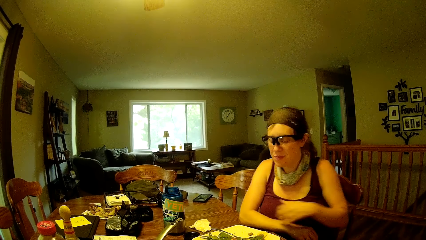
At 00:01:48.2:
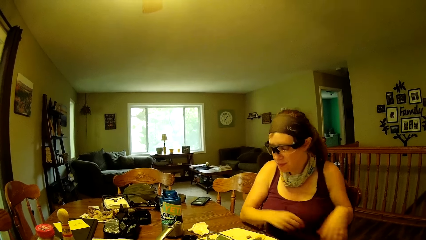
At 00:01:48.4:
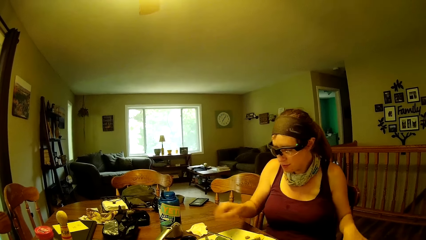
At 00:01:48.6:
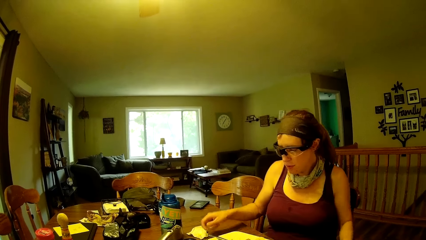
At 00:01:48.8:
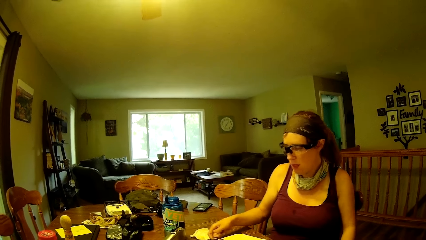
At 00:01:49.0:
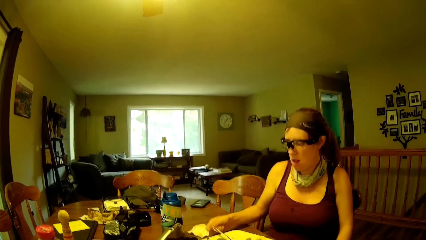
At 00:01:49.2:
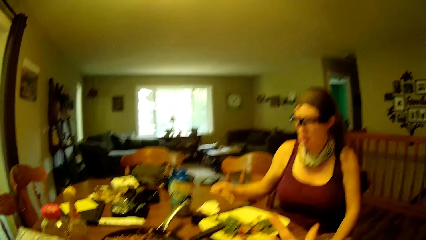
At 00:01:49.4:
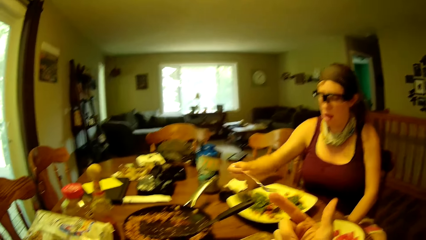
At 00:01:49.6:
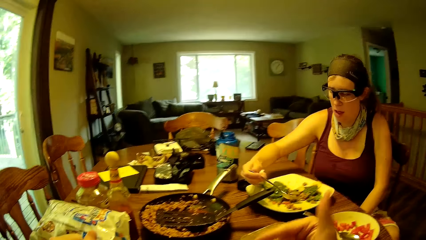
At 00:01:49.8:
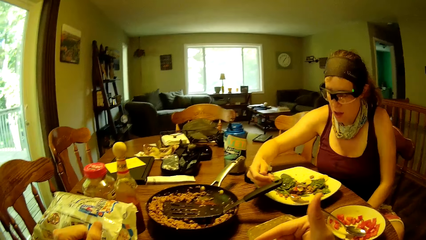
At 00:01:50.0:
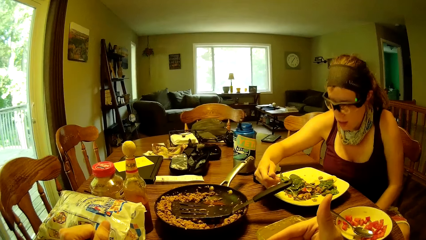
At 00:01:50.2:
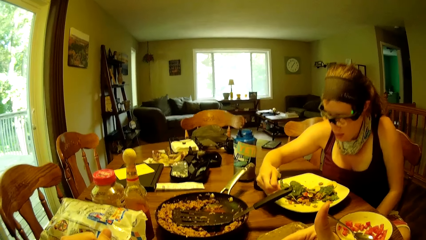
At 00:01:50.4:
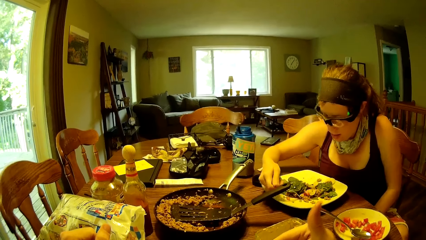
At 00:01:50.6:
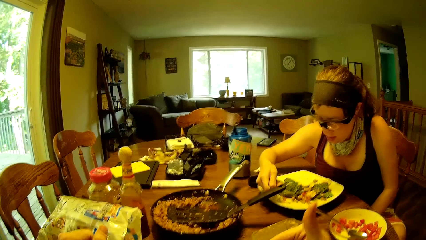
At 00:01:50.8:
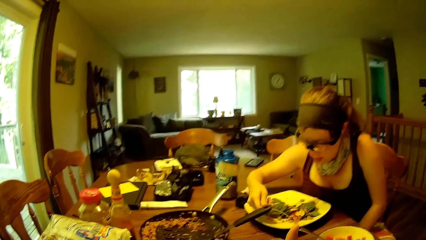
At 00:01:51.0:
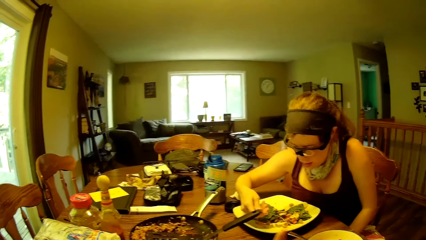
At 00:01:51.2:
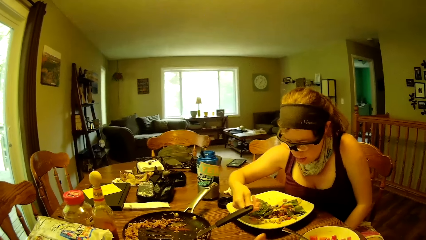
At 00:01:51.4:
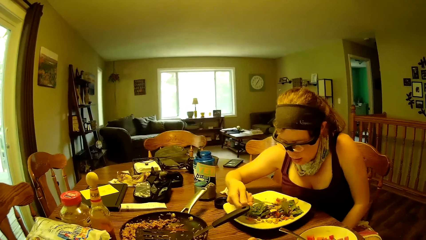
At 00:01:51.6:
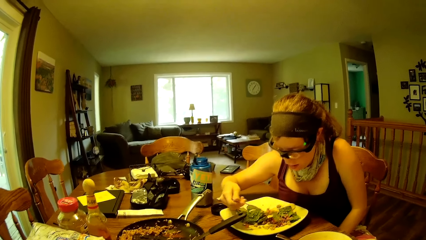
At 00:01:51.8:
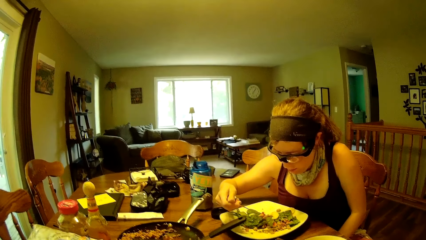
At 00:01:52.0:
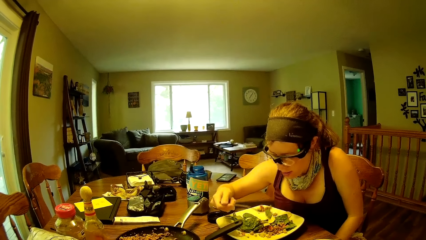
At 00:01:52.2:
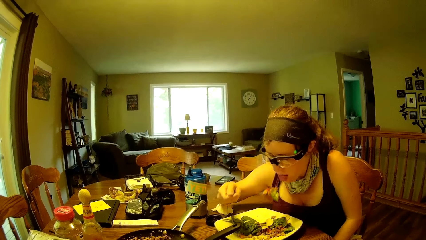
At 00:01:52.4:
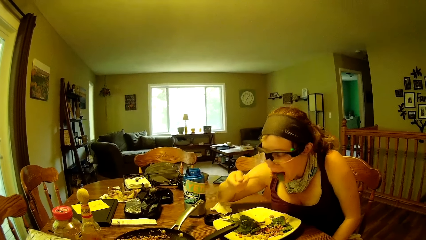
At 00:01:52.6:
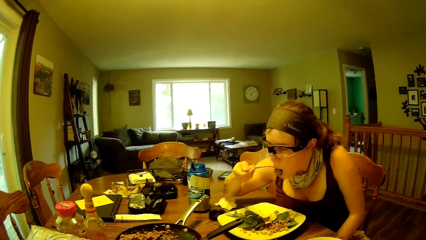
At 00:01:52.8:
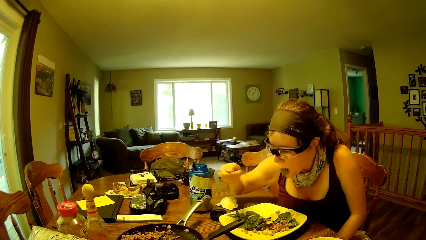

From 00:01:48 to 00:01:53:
The woman picks up the fork or spoon from the plate of food. She scoops food with the fork and puts the food in her mouth.

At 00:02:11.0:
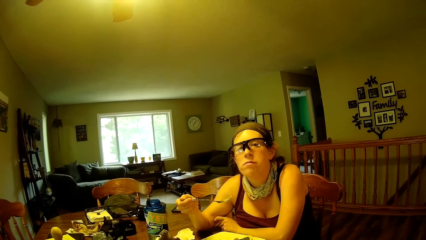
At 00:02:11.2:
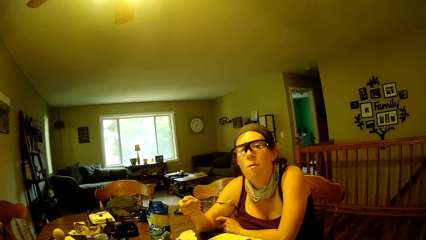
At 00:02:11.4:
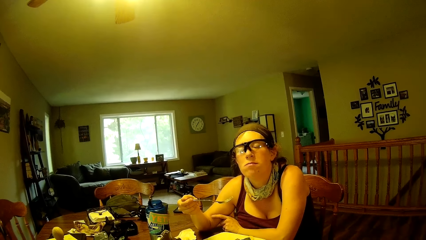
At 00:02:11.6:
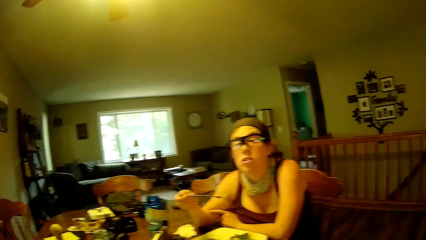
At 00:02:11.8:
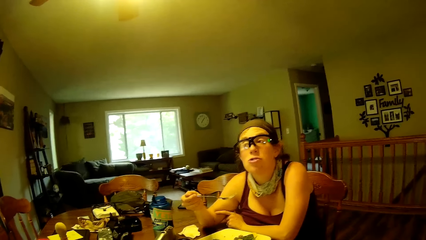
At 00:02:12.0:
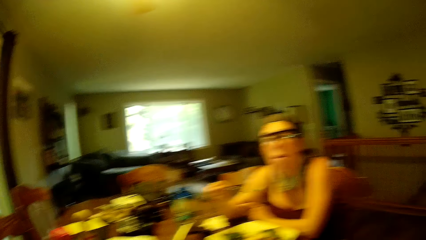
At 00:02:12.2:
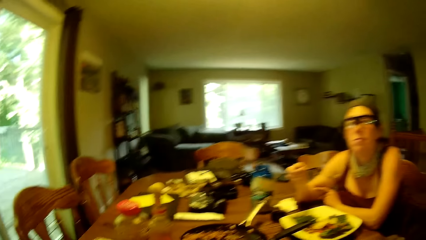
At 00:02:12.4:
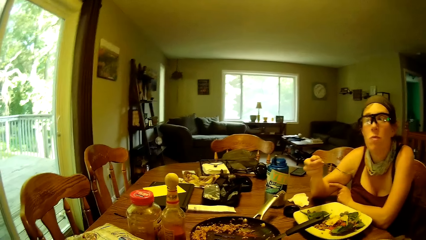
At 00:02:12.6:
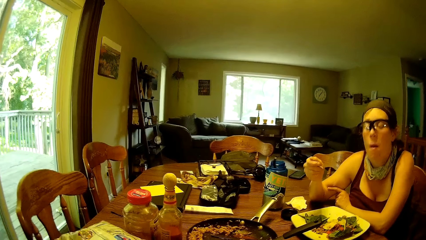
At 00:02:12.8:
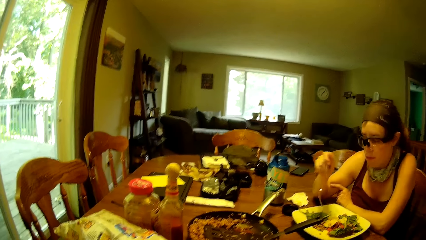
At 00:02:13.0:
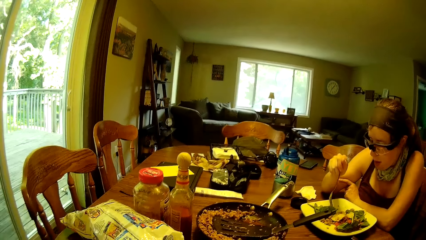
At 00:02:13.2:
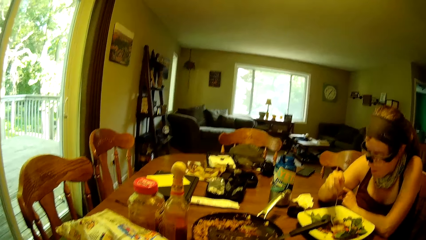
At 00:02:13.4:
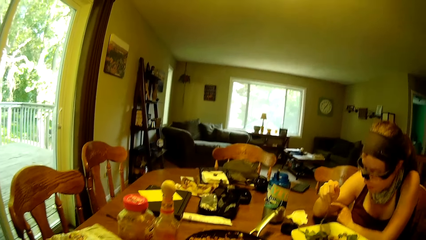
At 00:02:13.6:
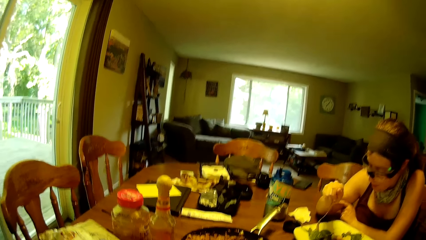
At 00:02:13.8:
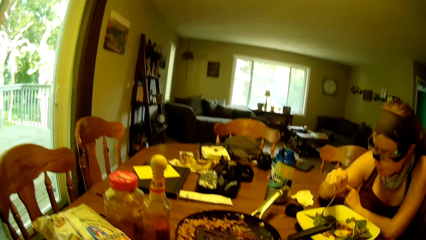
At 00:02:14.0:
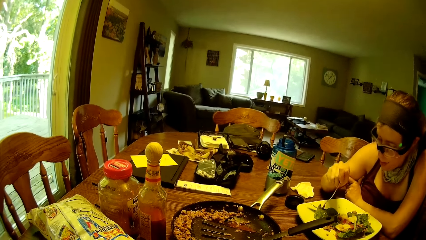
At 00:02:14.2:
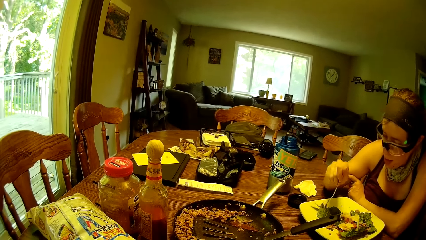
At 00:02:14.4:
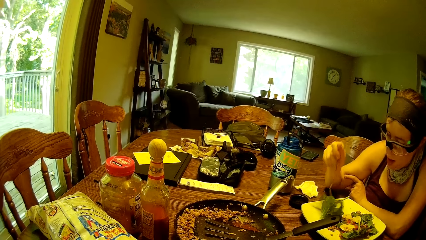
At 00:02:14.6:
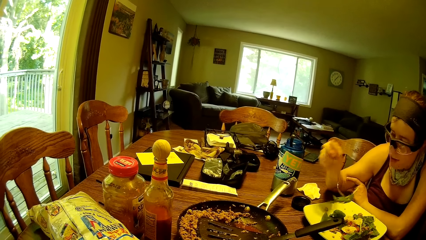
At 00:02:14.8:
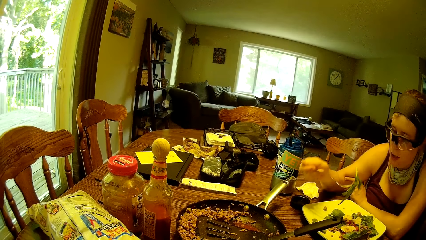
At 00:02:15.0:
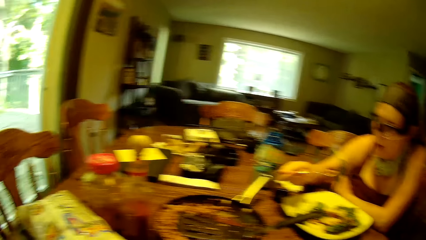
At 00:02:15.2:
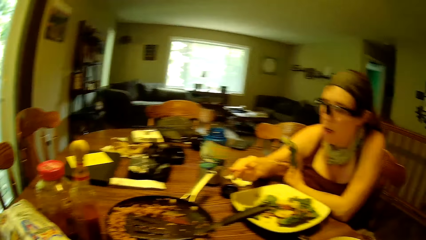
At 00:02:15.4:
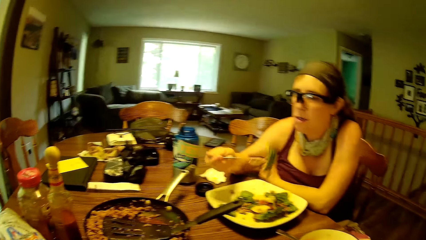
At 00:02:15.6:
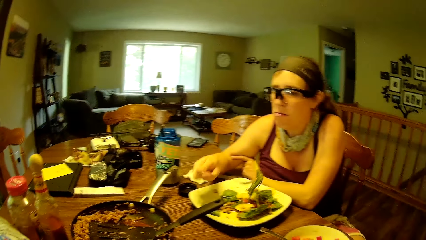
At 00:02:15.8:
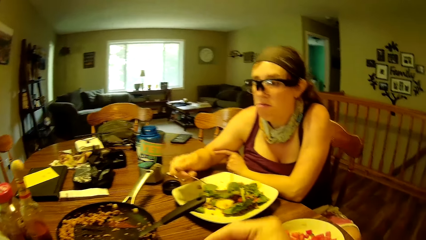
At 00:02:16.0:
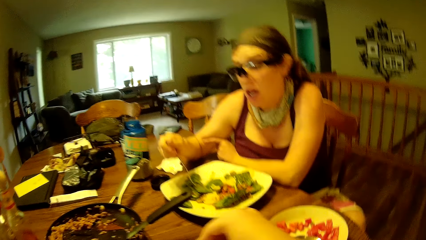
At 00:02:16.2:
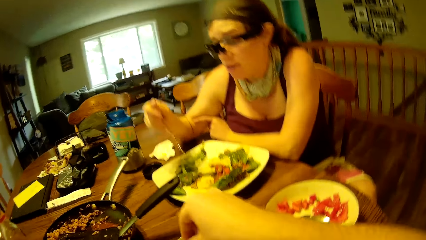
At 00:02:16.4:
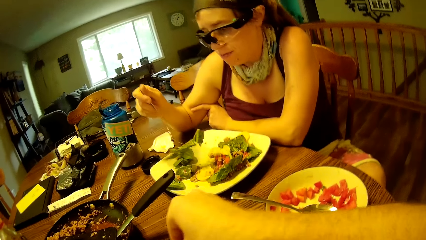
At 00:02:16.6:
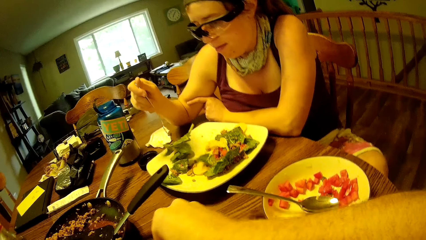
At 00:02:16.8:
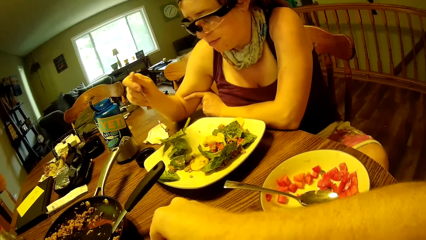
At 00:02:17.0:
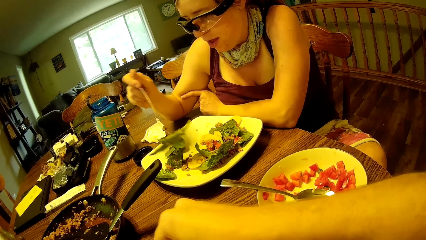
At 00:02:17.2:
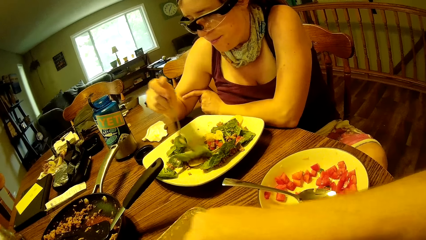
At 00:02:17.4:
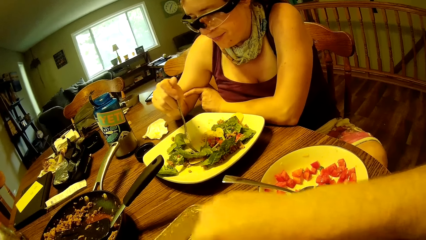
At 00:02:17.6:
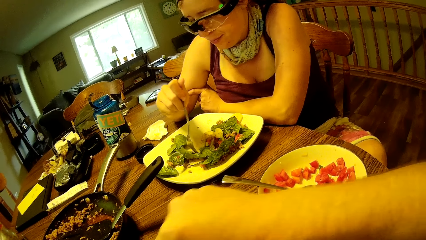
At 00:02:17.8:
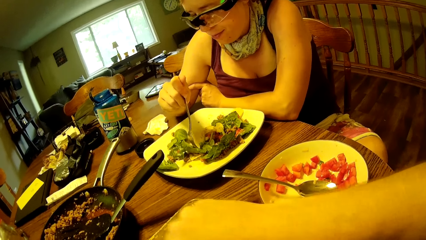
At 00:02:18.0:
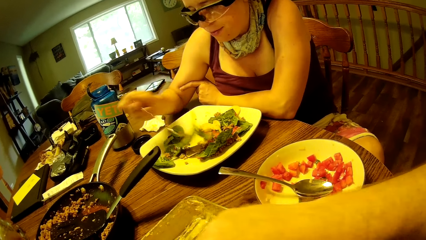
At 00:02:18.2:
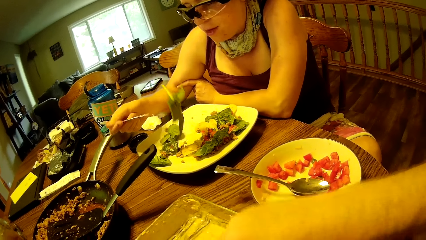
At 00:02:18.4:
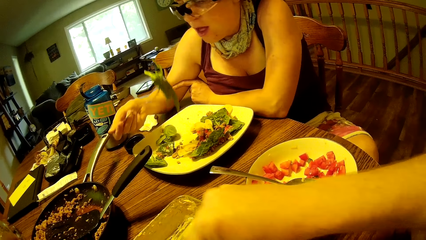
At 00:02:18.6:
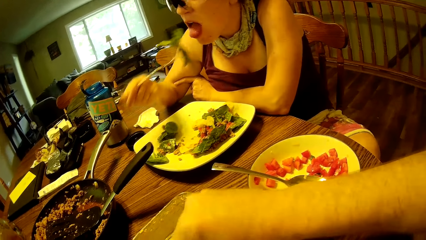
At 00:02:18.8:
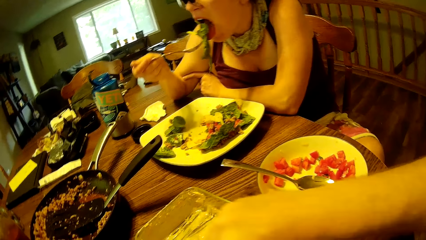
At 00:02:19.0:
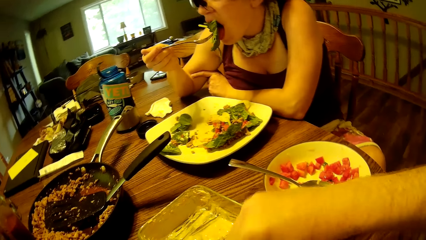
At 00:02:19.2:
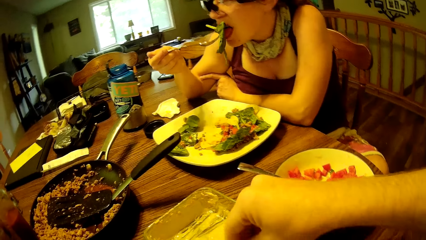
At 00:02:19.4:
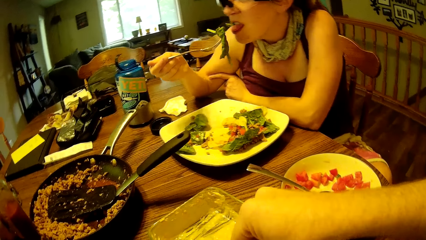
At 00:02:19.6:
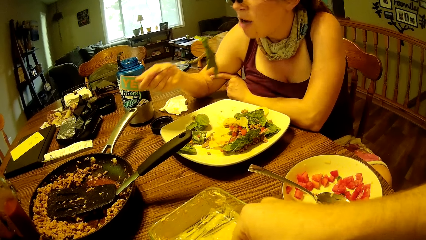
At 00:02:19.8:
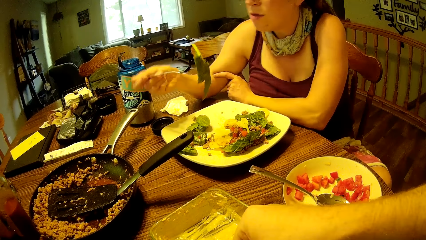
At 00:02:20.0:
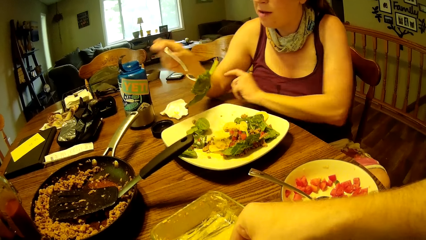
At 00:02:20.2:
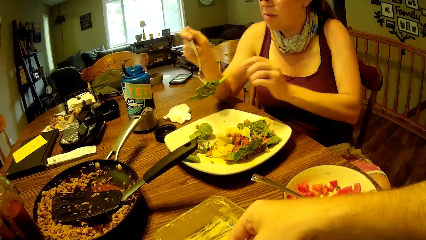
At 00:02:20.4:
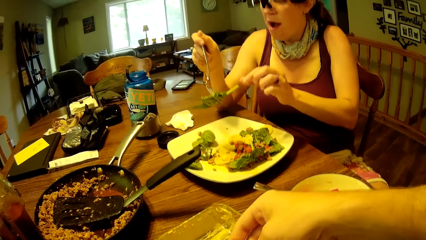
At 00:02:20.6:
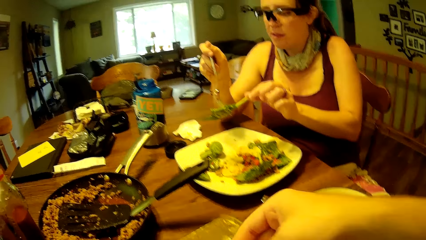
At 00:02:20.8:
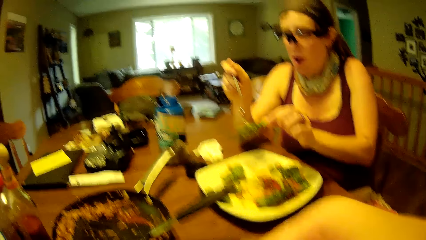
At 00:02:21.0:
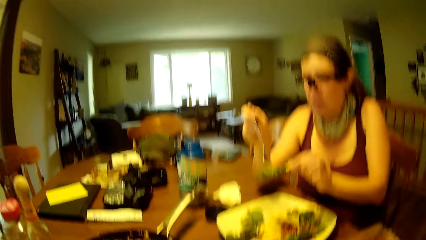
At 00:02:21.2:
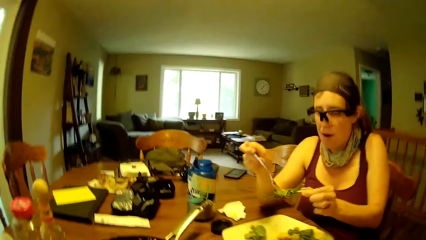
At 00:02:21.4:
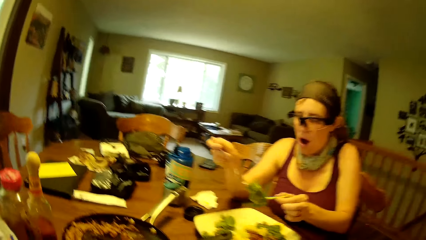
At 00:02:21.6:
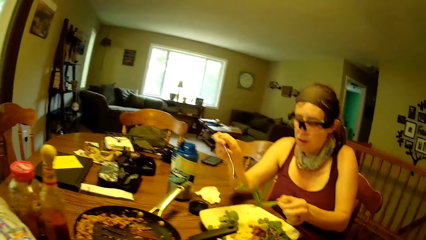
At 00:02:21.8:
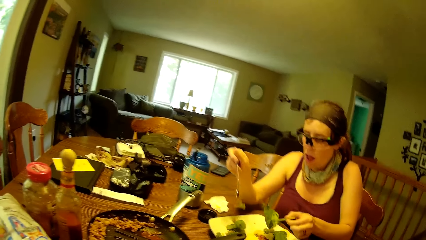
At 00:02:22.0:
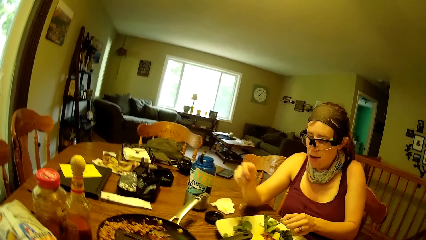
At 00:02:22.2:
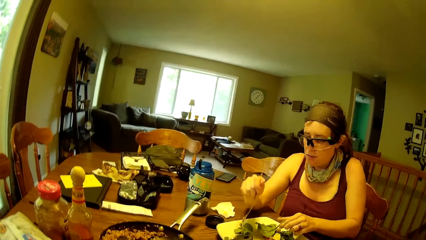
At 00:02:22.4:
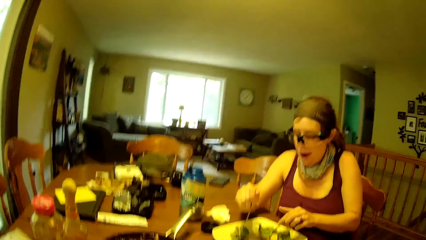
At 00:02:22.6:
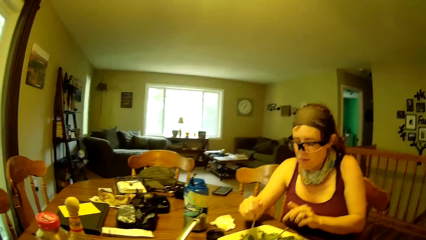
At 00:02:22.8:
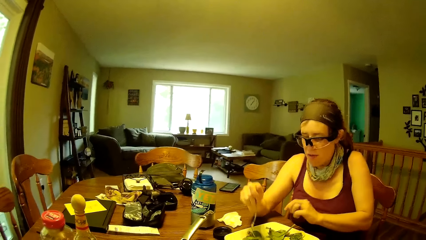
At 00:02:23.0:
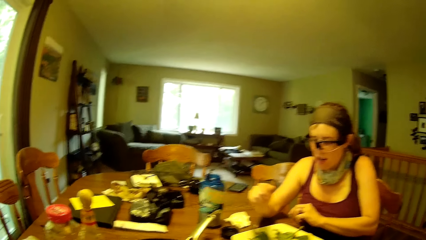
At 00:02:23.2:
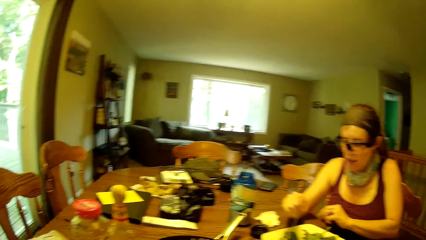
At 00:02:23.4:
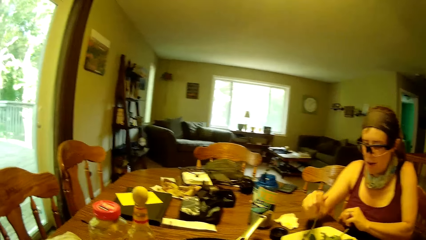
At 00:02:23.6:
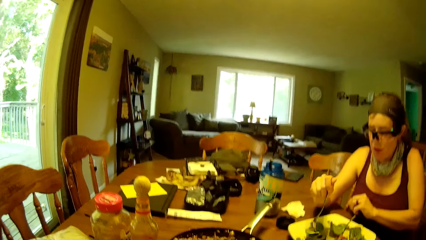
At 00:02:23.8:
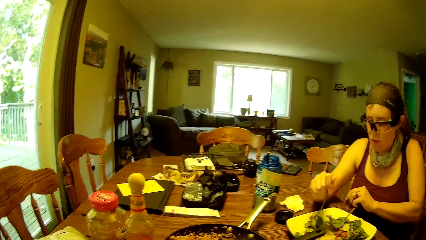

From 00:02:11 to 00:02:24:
The woman converses with a man. She picks the food with the fork, returns the picked food to the plate, and shakes off the food from the fork. She picks the food with the fork. She eats the food with the fork from her plate on the table. The camera wearer serves food in his plate. The woman removes the food from the fork with her left hand. She drops the food in her left hand in the plate of food. She scrapes at the food with the fork.
